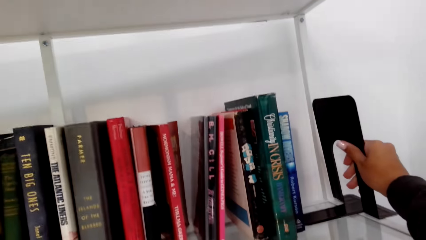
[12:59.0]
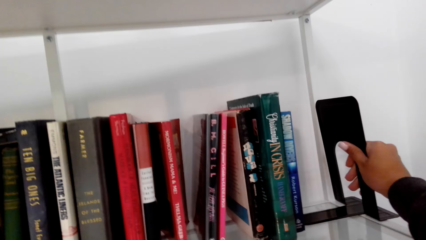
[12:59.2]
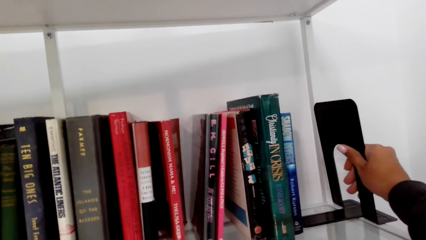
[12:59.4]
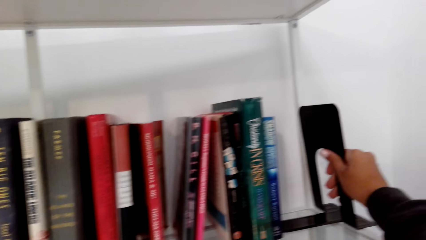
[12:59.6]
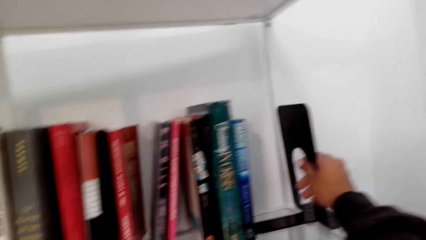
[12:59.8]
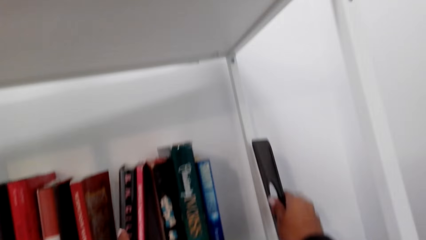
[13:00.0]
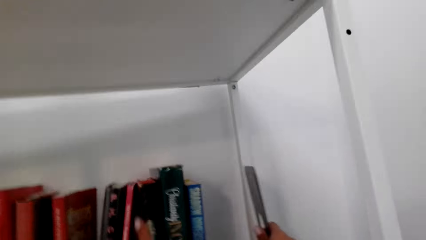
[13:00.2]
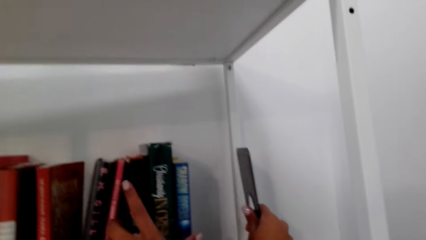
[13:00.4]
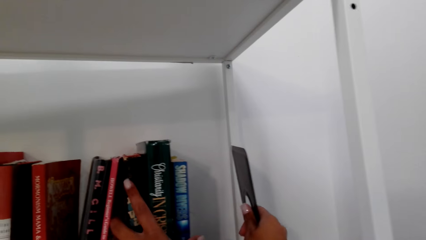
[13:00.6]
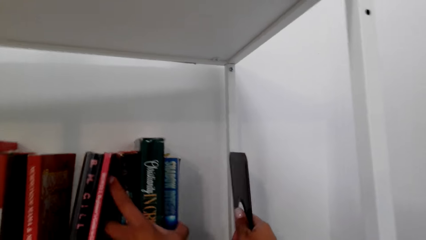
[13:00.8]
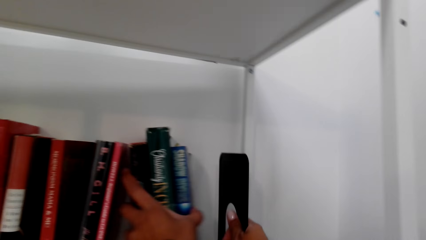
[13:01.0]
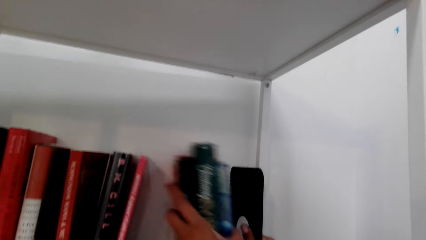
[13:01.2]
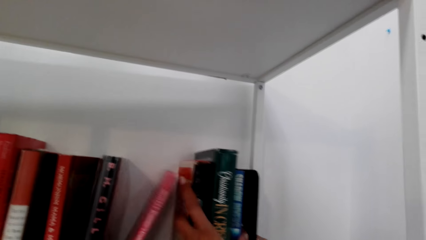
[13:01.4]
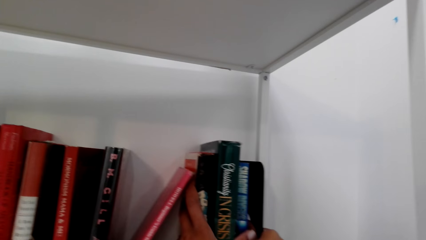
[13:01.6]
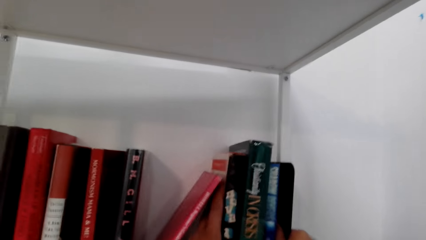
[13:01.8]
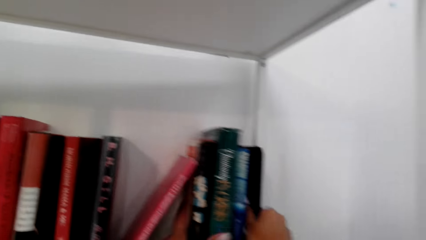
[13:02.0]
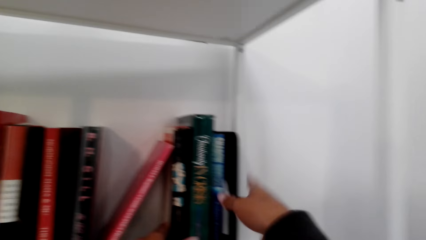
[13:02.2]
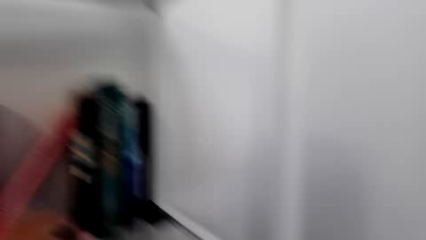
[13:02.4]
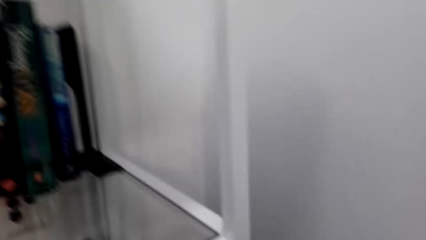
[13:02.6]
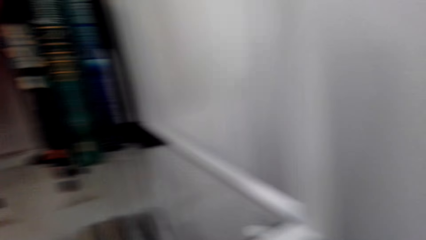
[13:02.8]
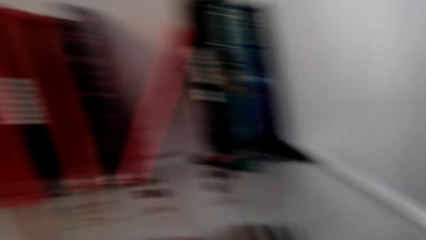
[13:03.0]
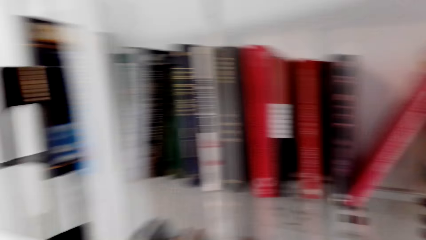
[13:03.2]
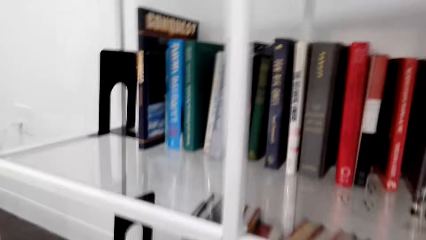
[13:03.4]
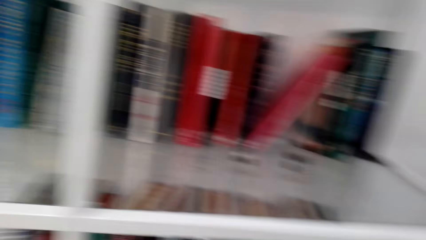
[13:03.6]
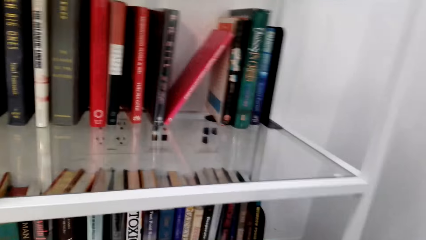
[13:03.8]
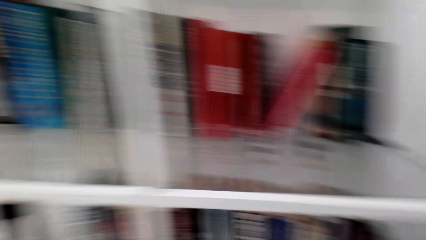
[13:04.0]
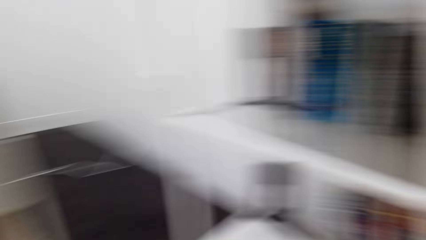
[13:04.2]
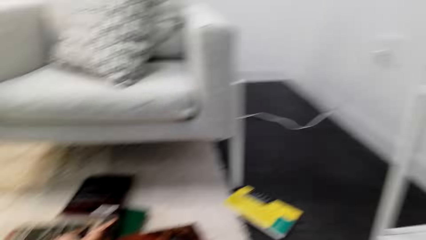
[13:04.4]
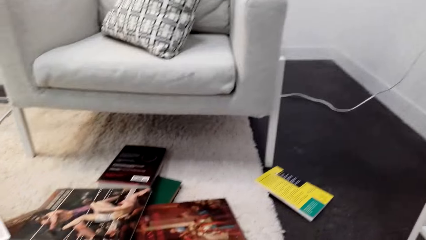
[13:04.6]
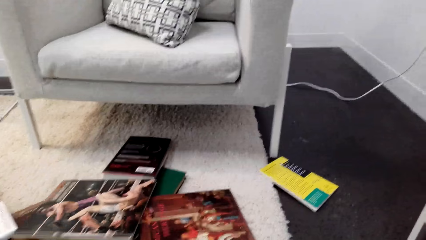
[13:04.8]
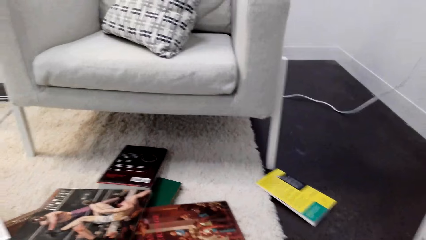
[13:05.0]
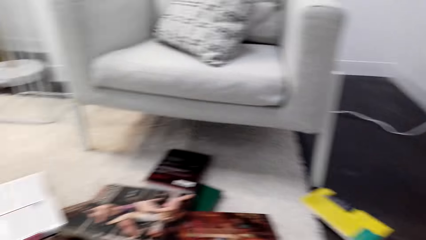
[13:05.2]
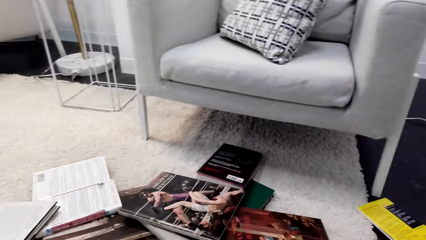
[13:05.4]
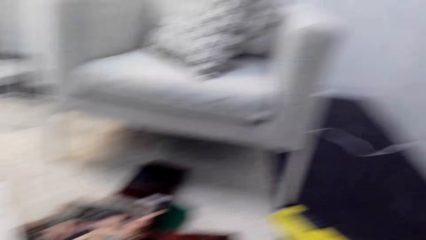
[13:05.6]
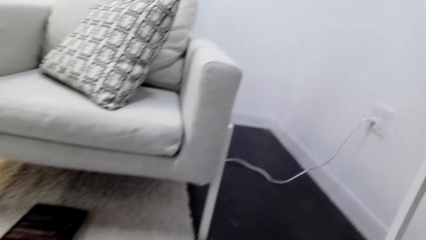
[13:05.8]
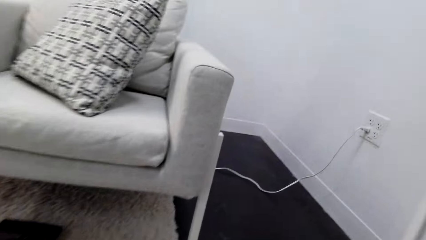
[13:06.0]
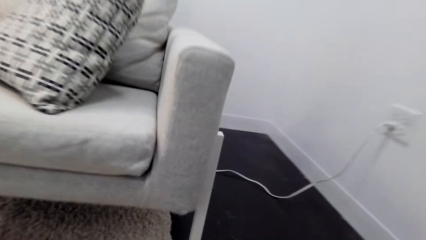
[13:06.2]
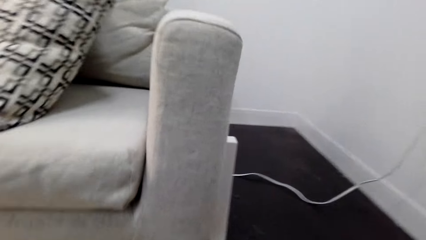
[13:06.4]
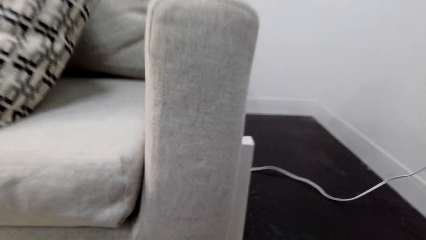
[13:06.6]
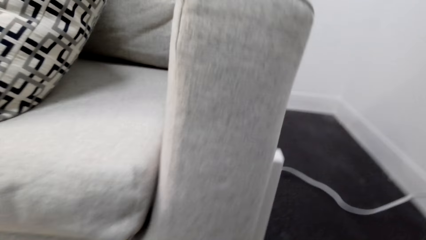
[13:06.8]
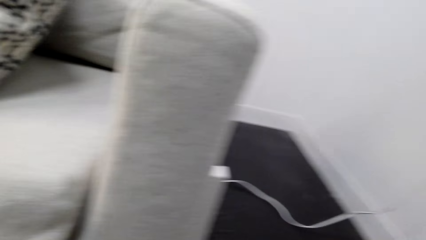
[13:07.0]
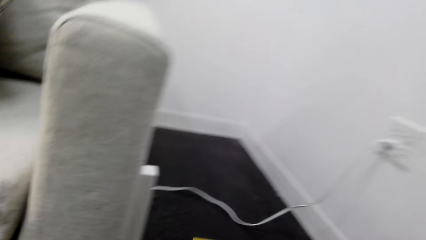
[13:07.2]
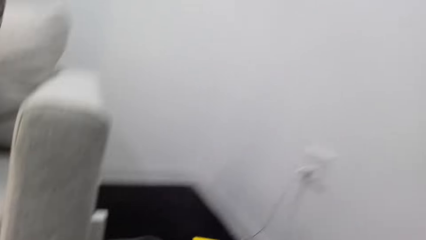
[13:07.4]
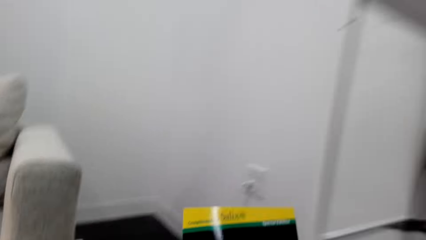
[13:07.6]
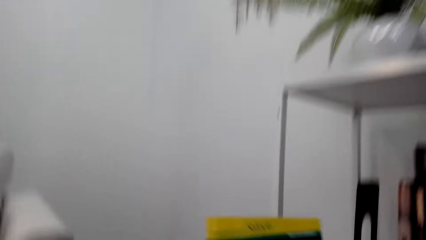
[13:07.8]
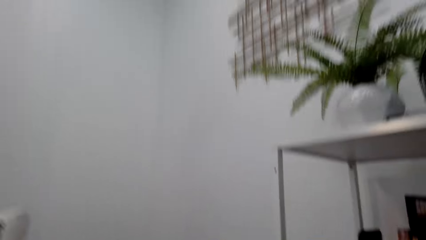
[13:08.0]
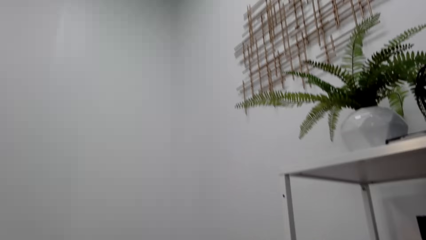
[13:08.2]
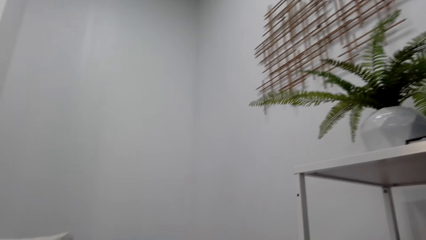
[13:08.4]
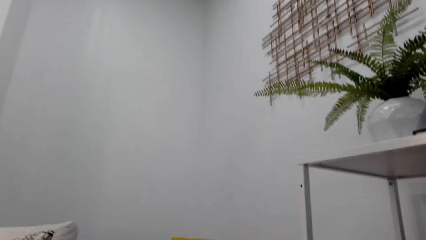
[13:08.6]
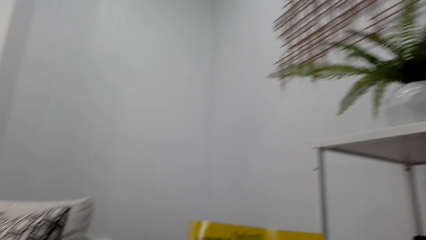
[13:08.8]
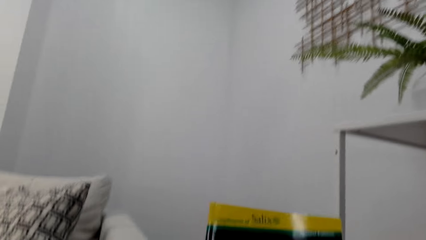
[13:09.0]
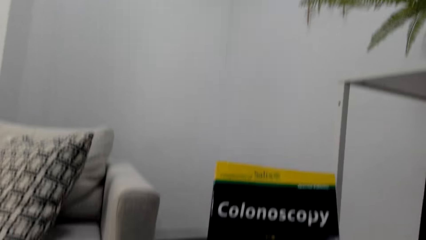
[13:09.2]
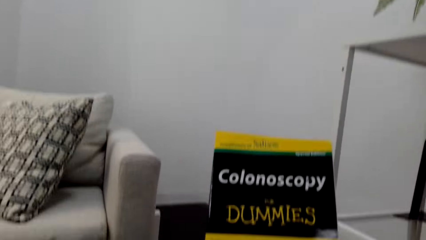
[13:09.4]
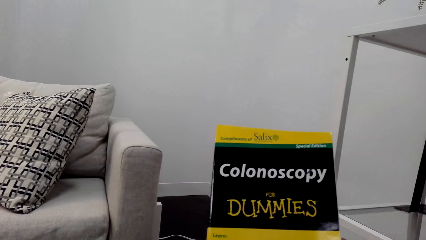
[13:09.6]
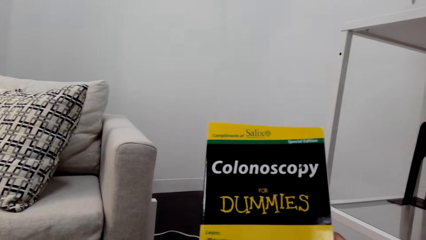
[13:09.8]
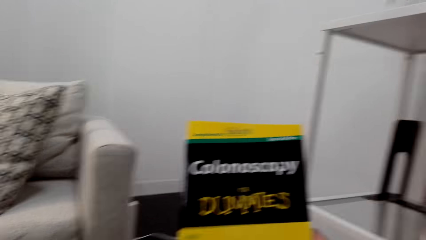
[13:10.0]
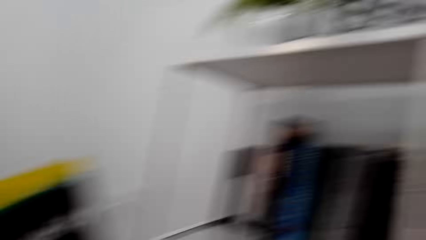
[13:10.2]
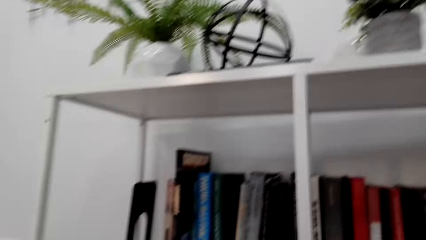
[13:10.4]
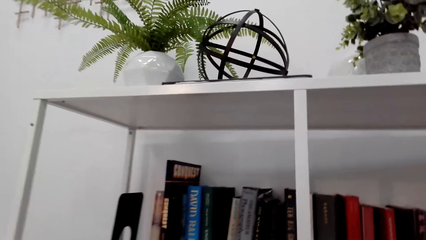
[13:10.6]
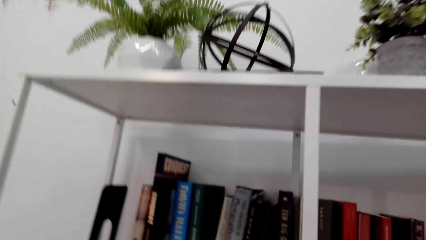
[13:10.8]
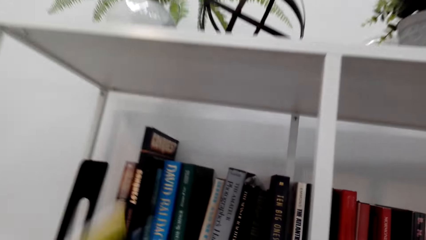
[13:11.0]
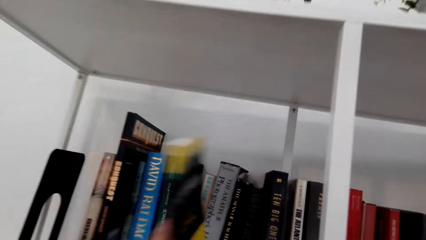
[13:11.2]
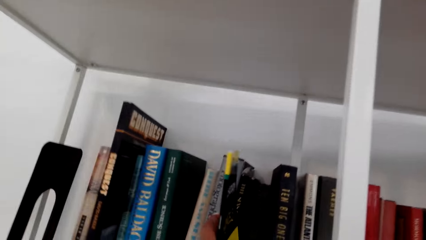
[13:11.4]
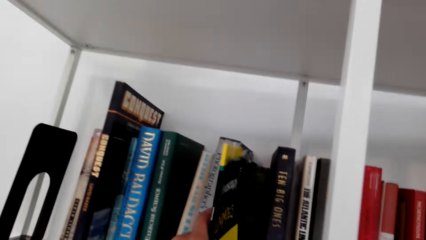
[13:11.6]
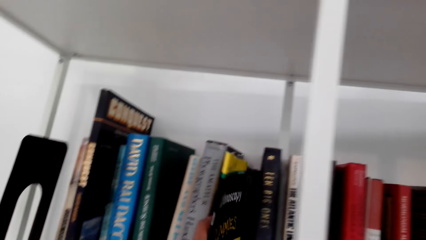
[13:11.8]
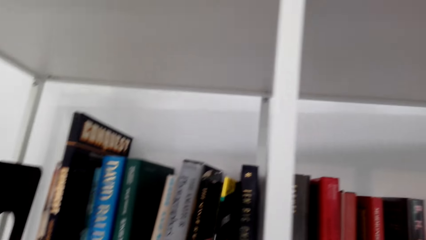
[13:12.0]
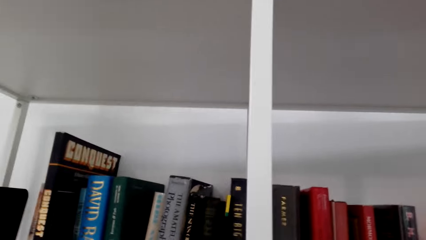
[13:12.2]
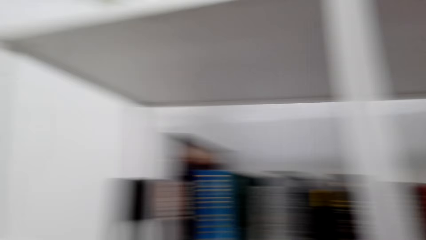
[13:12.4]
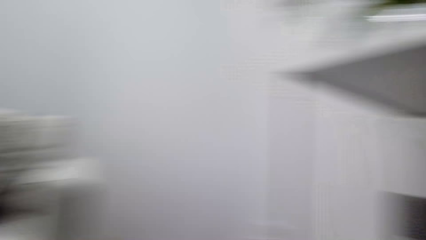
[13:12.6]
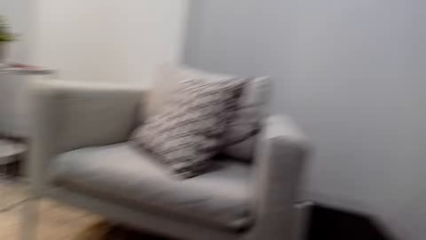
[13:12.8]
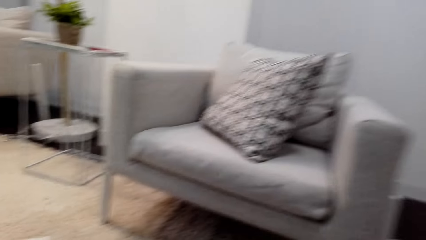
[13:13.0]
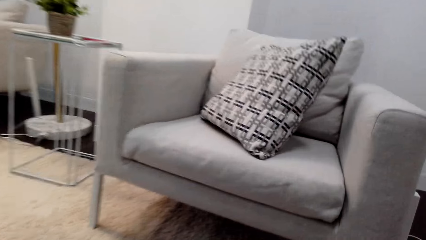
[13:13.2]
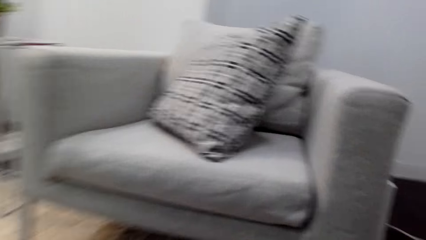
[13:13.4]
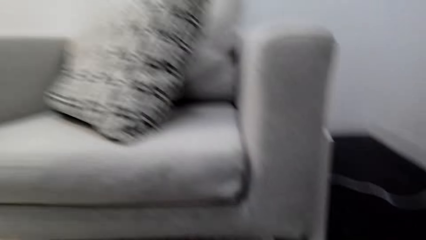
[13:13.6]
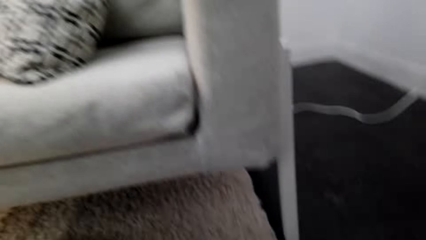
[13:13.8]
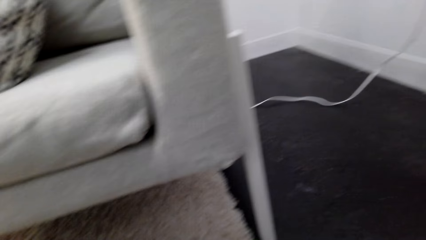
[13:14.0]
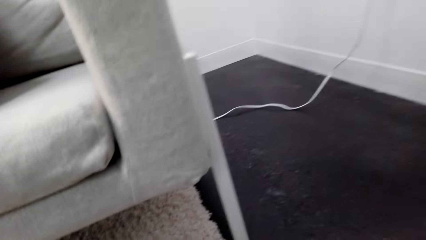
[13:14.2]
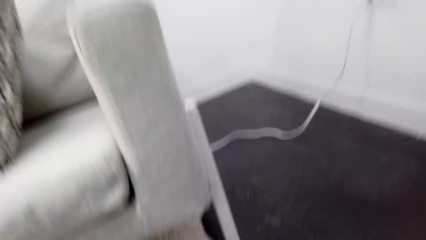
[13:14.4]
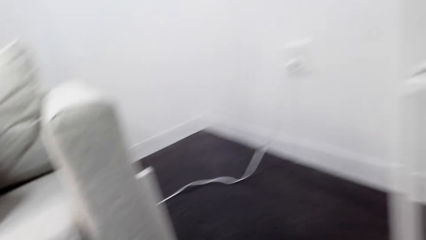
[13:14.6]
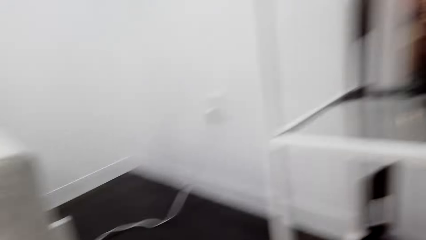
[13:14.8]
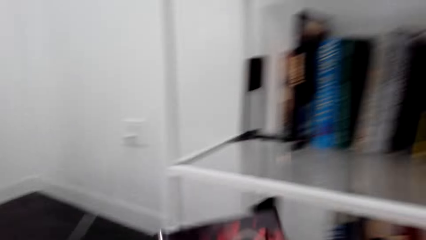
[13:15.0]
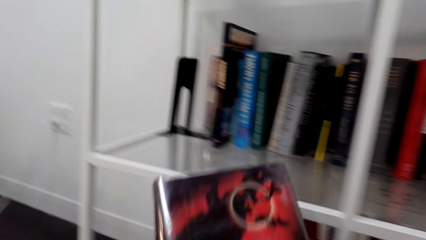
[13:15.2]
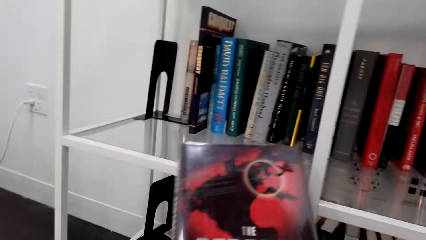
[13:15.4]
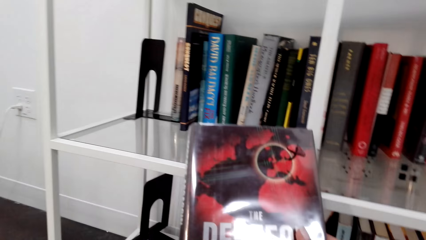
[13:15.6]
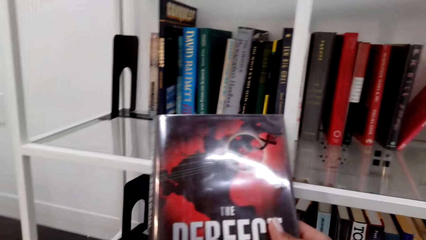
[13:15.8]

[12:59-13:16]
The camera wearer adjusts books. They look around and lean forward. They pick a book from the floor. They place the book on the shelf. They turn around and move forward.
